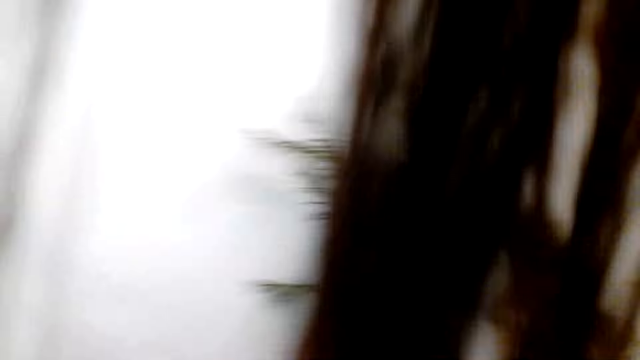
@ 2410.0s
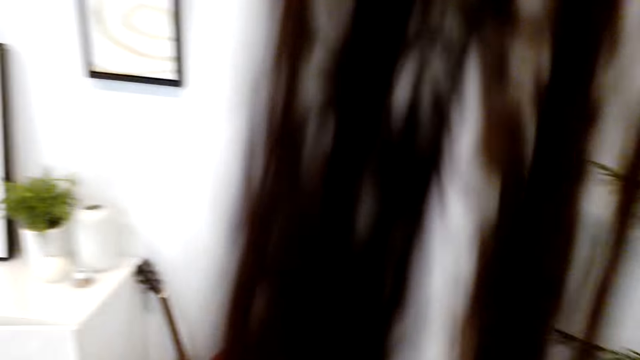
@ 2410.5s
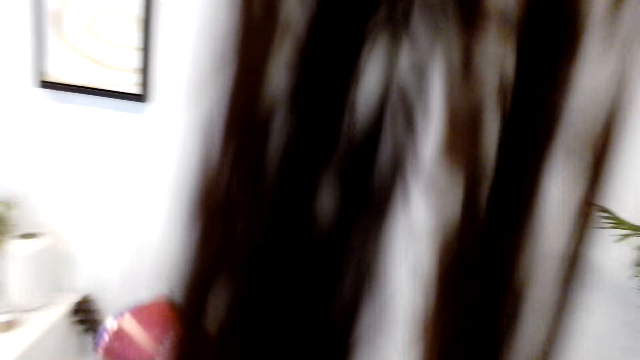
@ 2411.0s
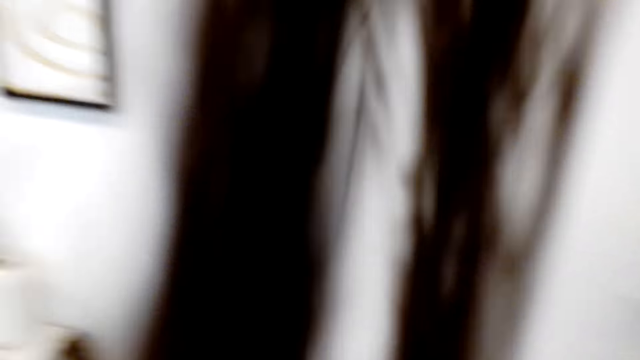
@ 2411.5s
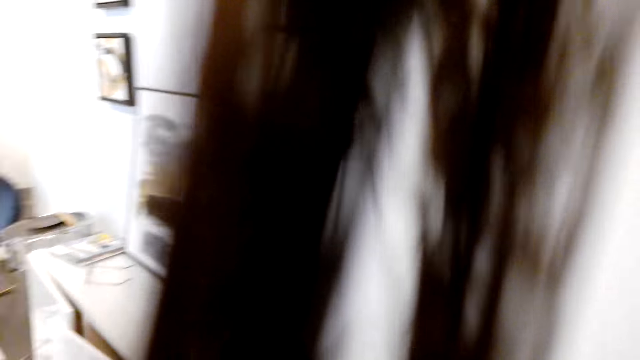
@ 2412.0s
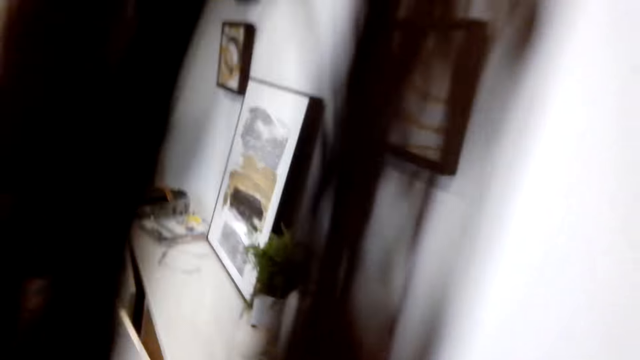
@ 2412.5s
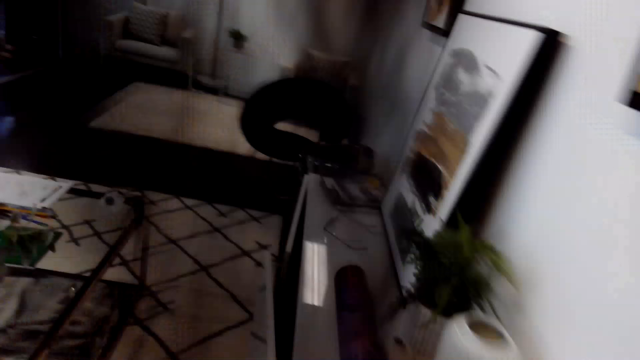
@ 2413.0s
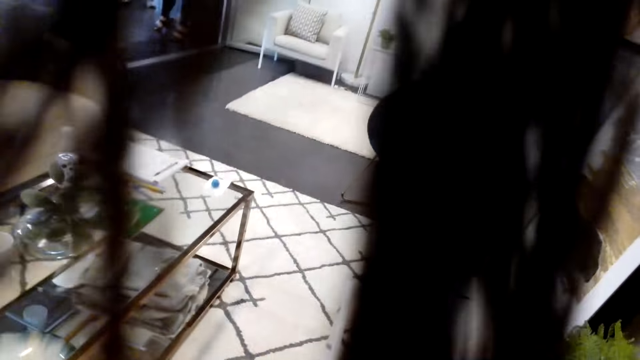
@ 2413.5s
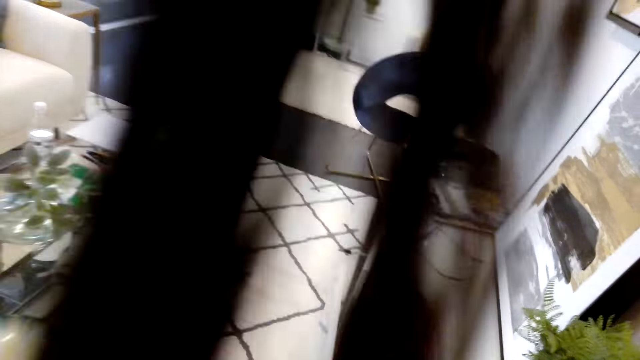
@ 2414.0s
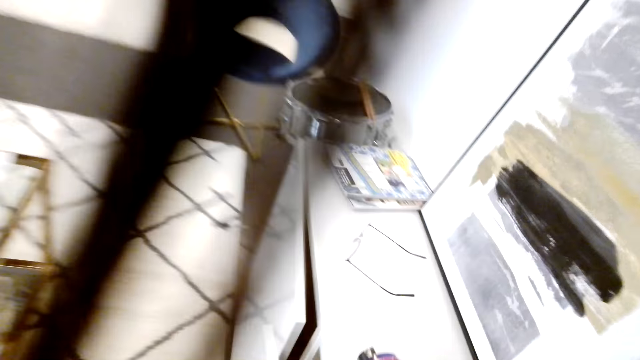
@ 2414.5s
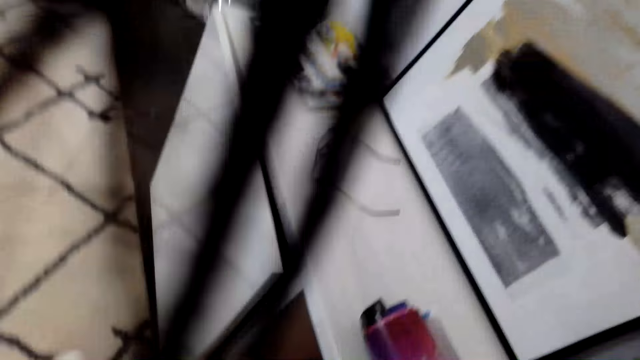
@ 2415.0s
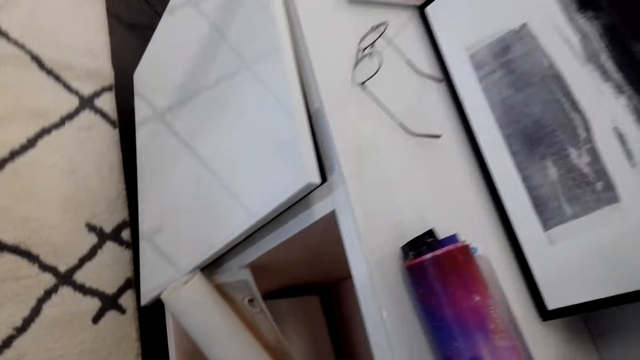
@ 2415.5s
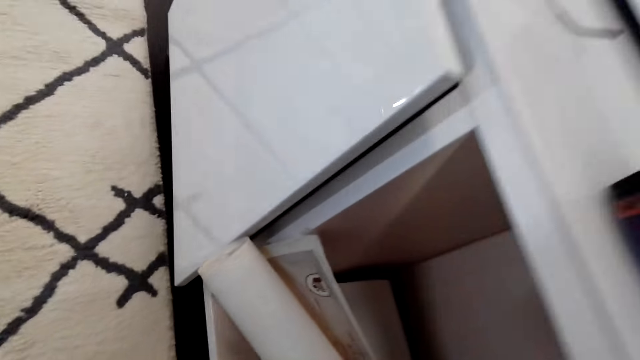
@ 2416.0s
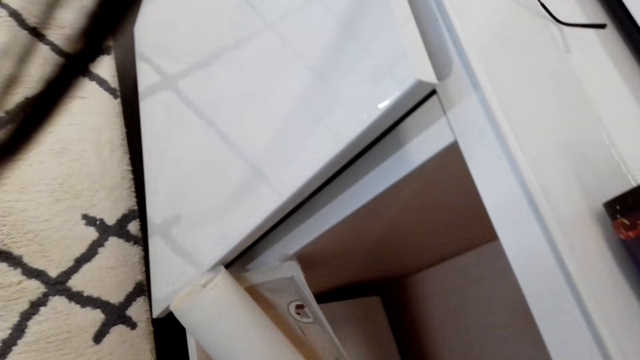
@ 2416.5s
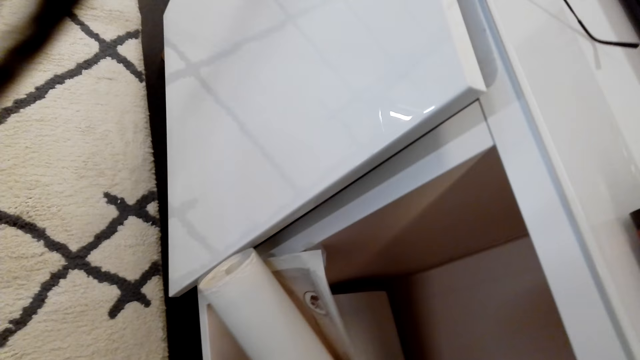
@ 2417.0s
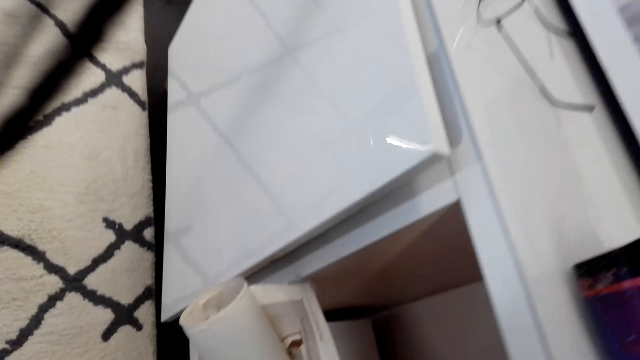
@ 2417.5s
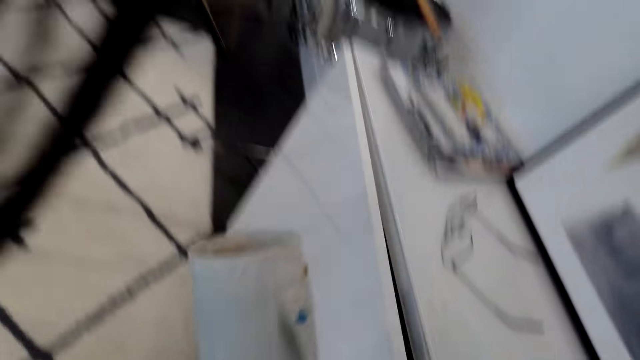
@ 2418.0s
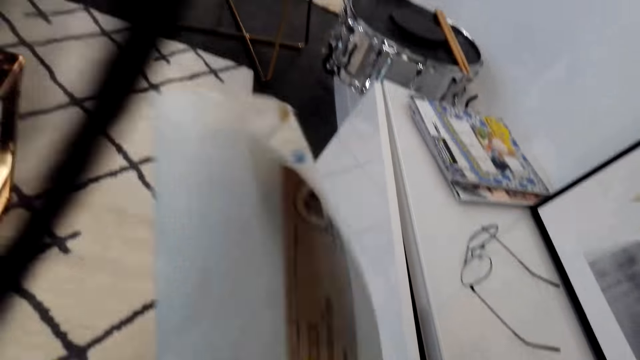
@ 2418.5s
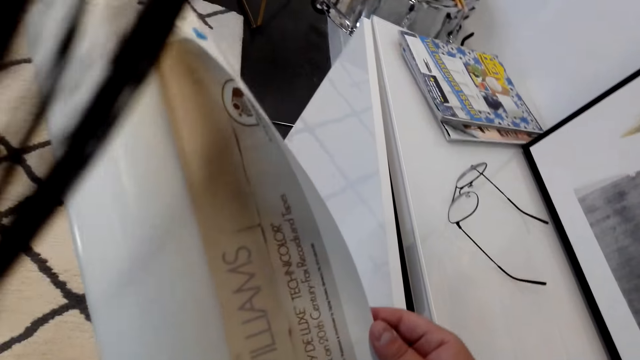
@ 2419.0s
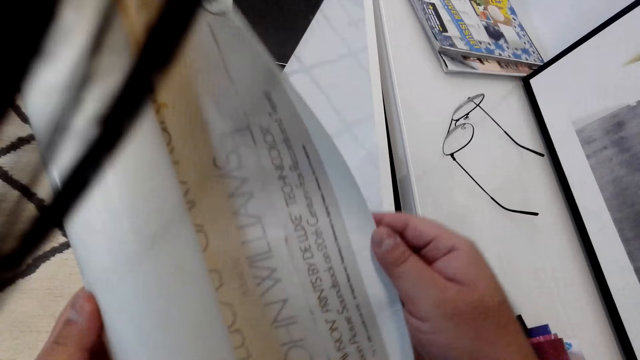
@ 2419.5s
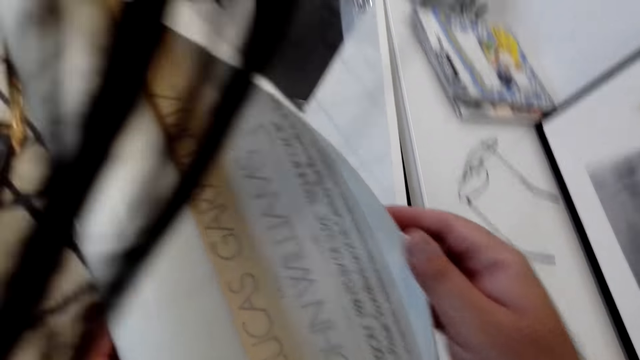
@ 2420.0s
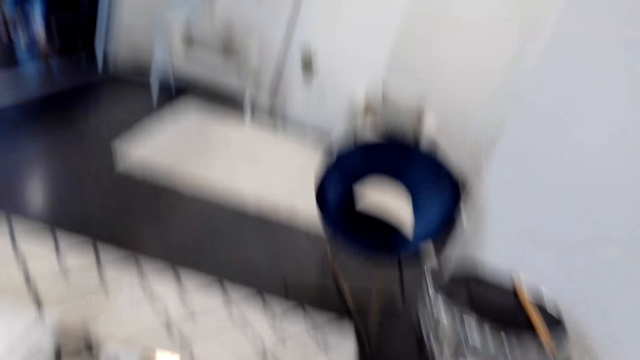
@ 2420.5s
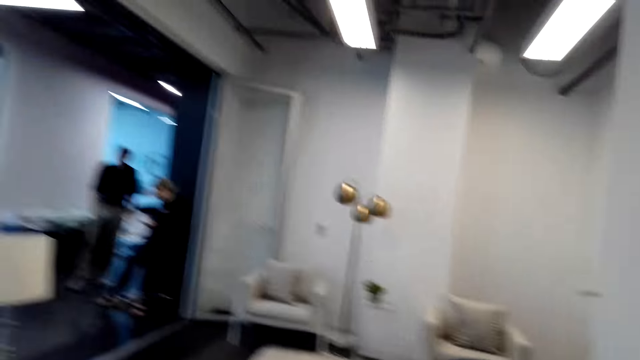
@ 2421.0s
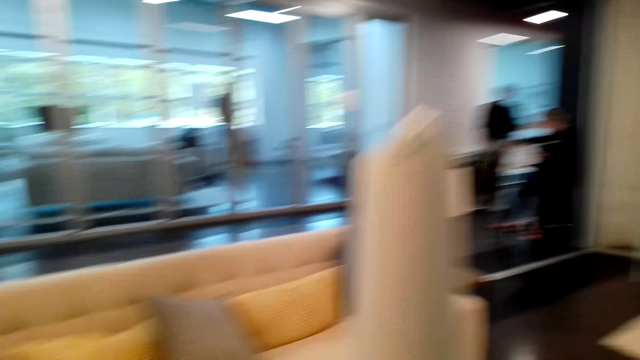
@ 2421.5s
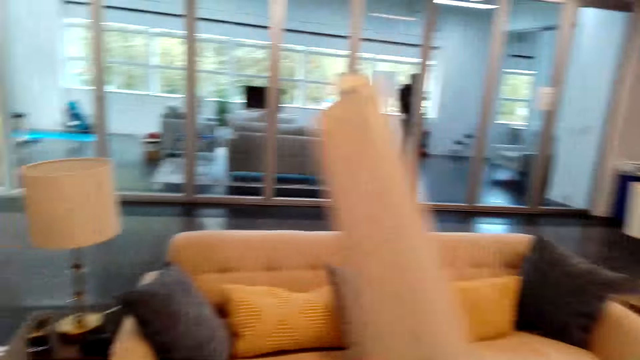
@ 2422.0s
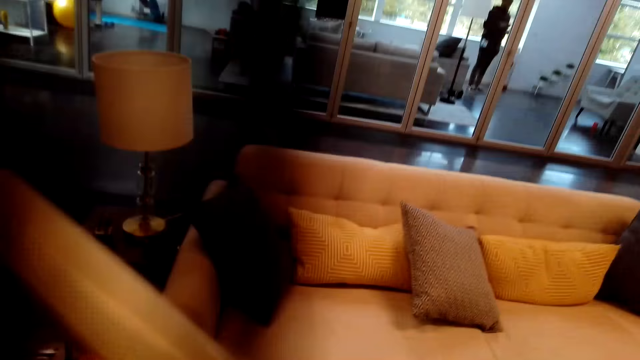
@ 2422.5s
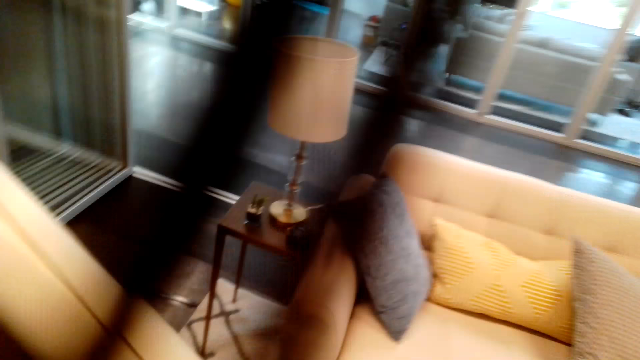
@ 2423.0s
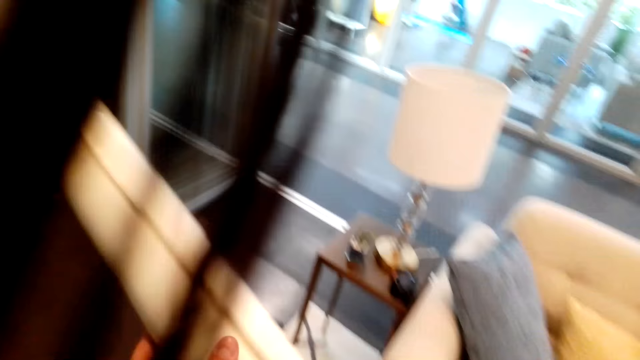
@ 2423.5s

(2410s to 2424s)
The camera wearer places a canvas wallpaper or paper on the table. They pick the canvas wallpaper on the cabinet. They look at the paper. They lift the paper. They spread the canvas wallpaper.

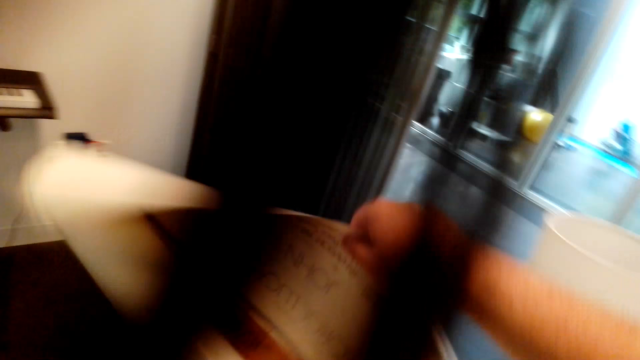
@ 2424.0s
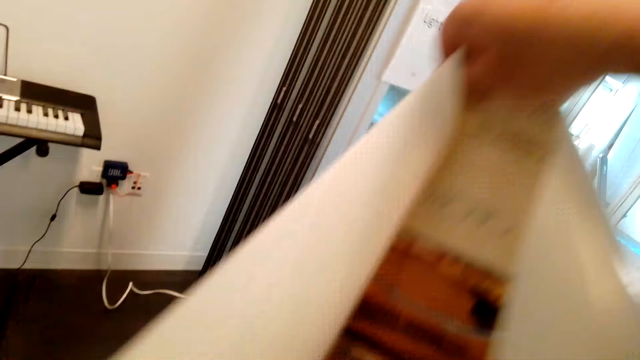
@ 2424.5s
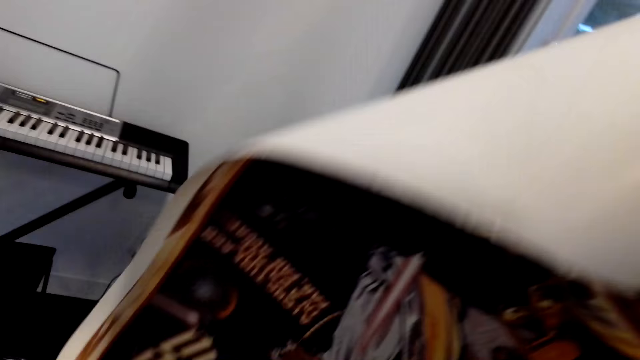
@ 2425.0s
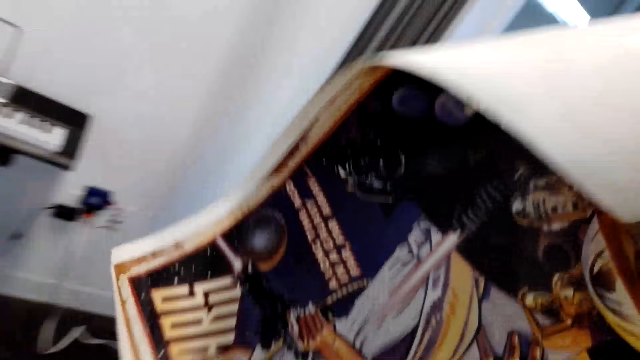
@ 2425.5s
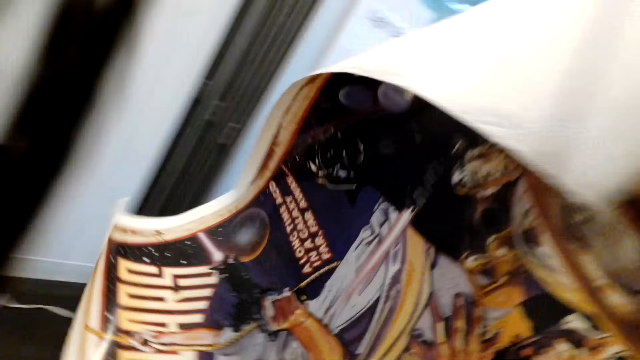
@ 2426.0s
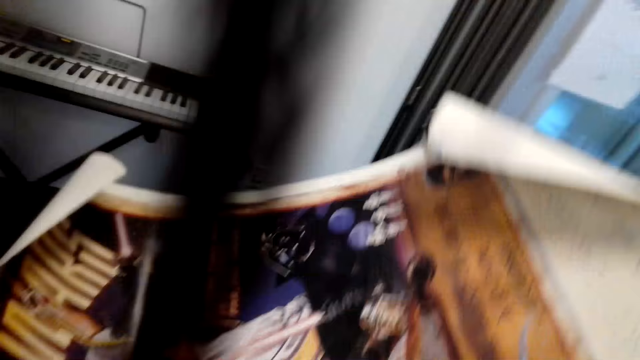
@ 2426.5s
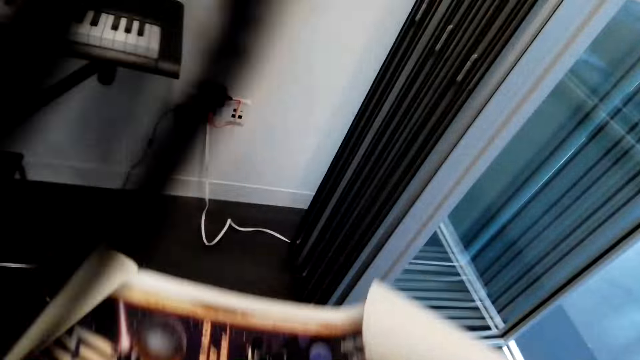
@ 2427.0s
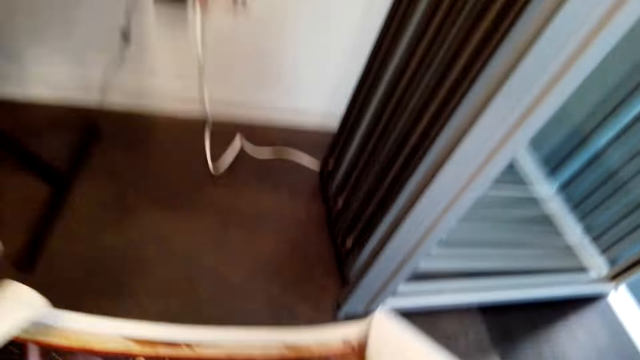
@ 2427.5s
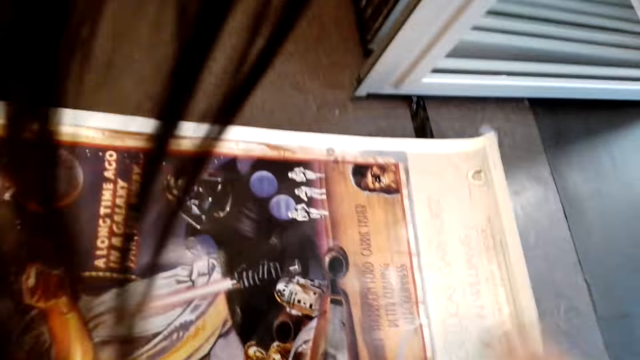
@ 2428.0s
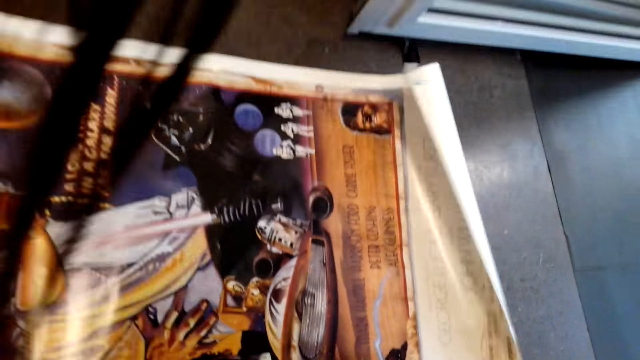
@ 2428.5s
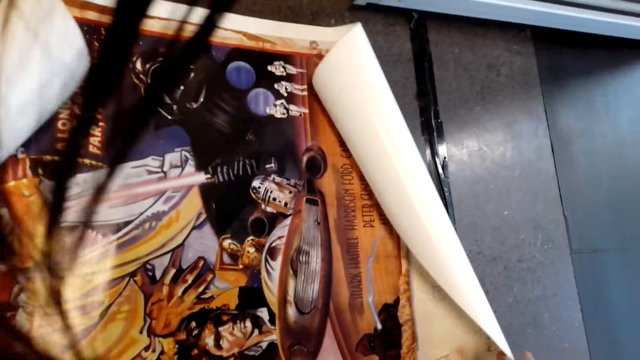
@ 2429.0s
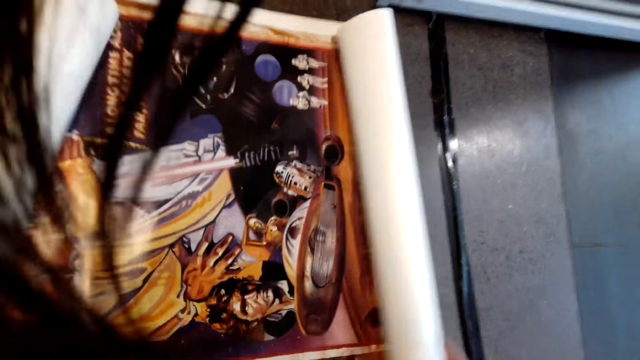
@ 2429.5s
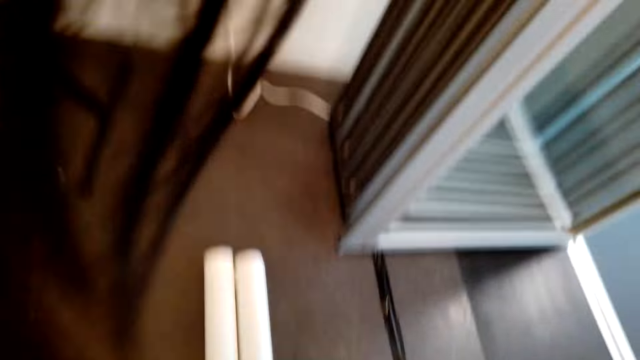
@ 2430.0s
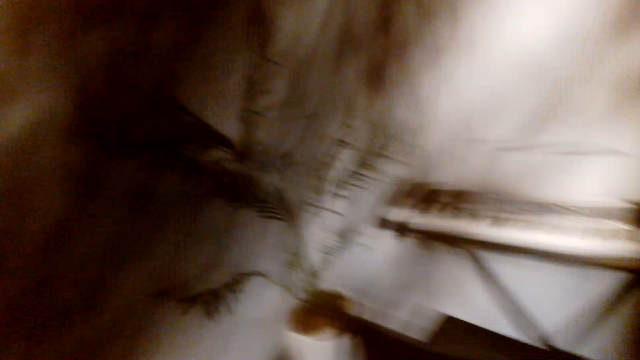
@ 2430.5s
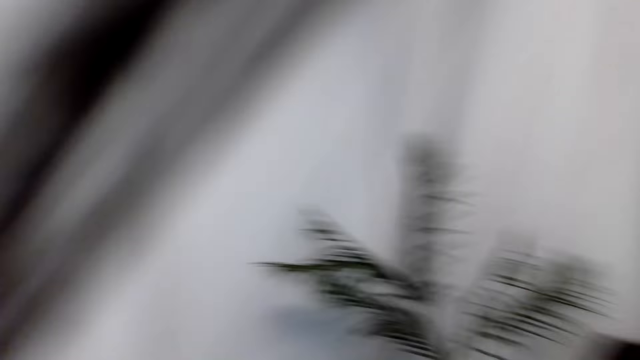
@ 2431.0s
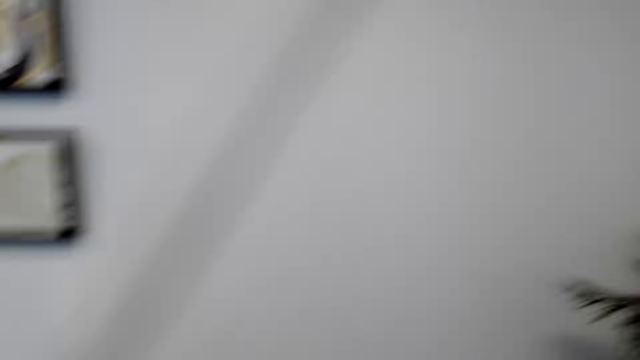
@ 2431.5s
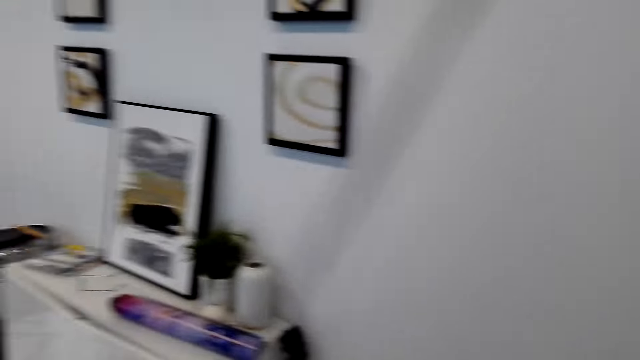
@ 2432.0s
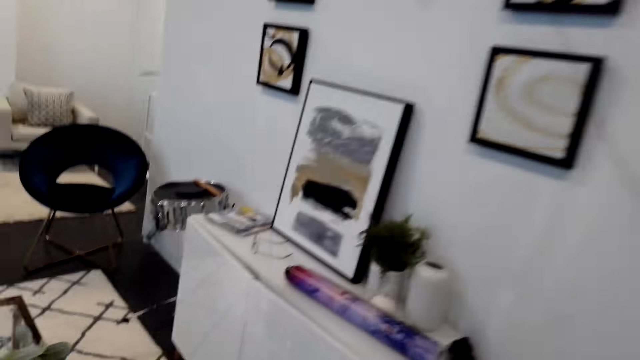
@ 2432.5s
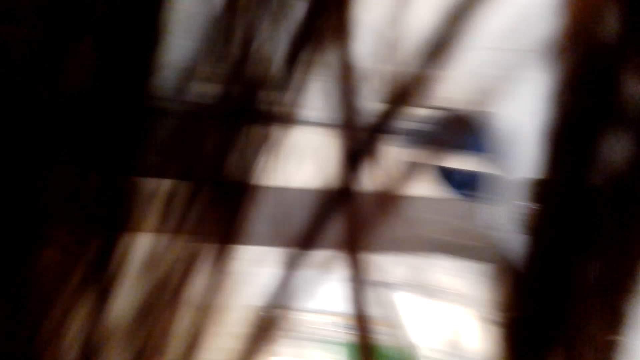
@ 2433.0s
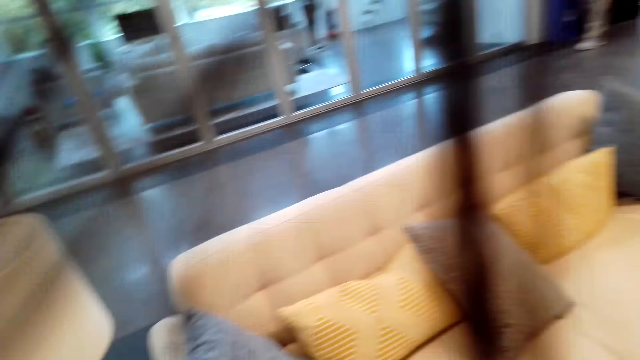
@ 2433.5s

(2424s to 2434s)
The camera wearer unrolls the paper. They place the canvas wallpaper on the floor. They walk around.
